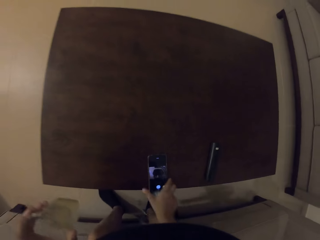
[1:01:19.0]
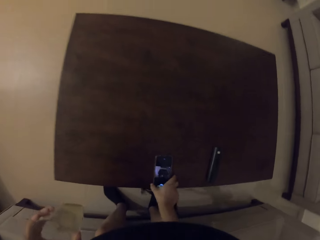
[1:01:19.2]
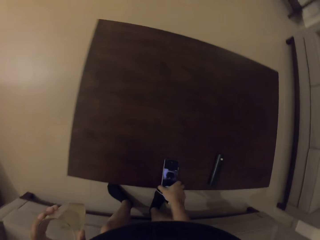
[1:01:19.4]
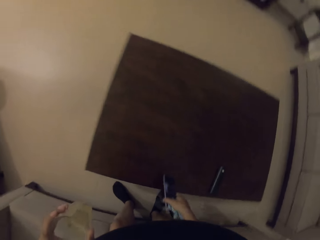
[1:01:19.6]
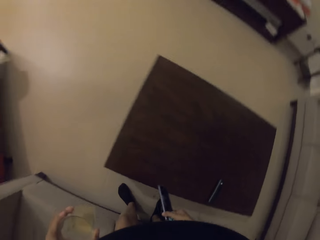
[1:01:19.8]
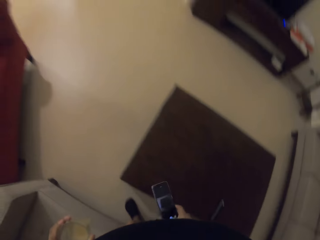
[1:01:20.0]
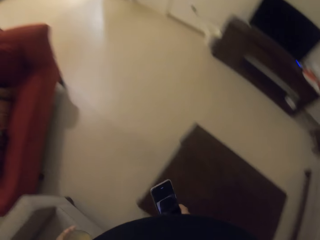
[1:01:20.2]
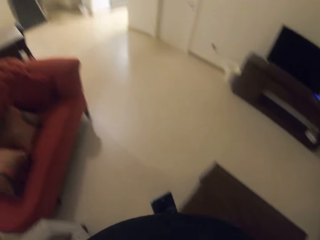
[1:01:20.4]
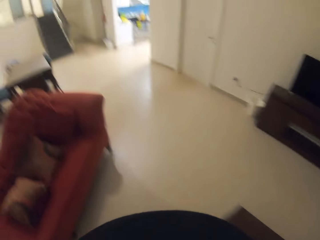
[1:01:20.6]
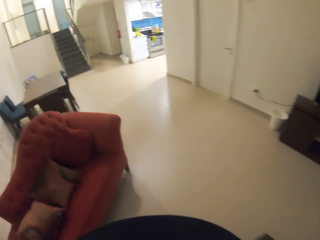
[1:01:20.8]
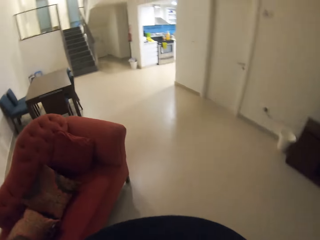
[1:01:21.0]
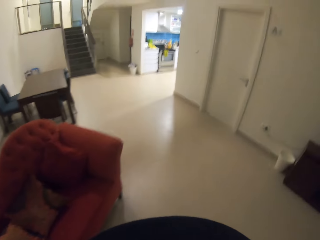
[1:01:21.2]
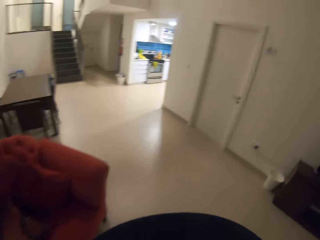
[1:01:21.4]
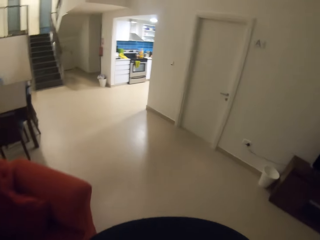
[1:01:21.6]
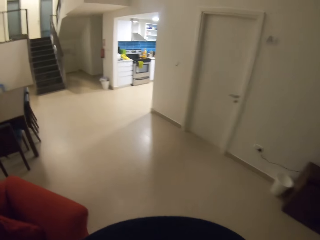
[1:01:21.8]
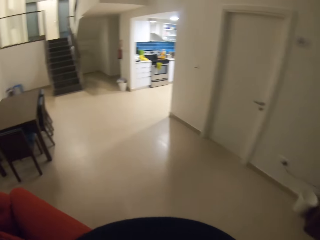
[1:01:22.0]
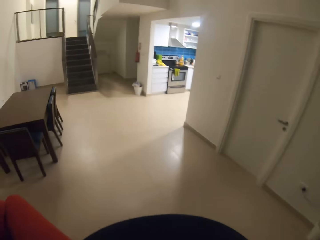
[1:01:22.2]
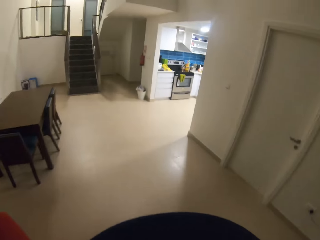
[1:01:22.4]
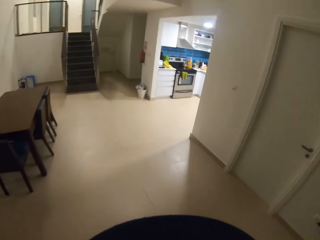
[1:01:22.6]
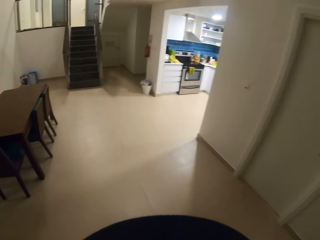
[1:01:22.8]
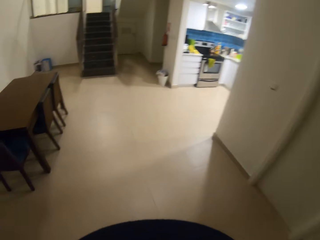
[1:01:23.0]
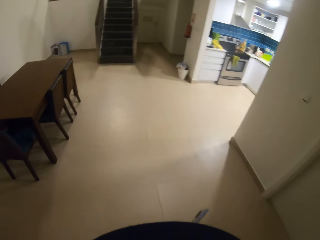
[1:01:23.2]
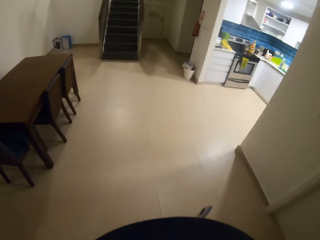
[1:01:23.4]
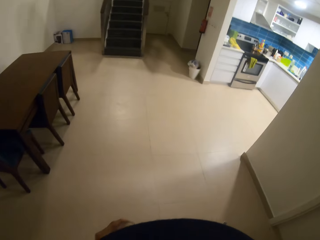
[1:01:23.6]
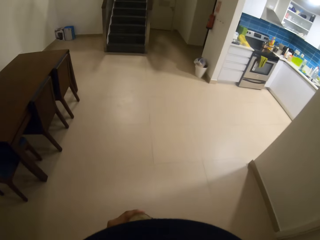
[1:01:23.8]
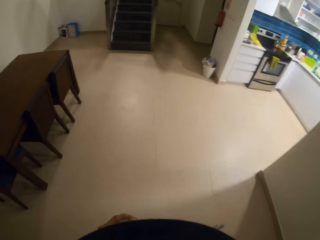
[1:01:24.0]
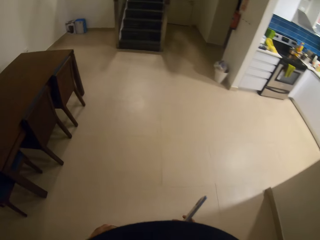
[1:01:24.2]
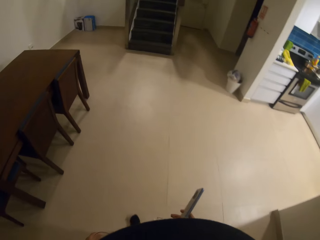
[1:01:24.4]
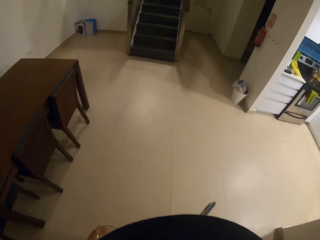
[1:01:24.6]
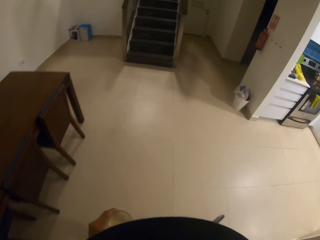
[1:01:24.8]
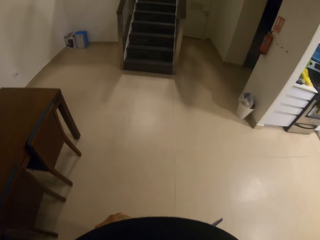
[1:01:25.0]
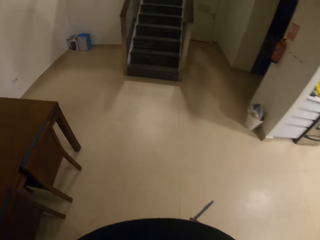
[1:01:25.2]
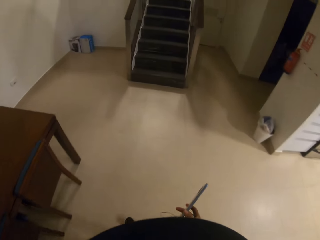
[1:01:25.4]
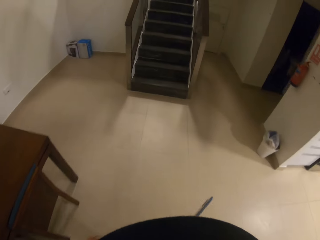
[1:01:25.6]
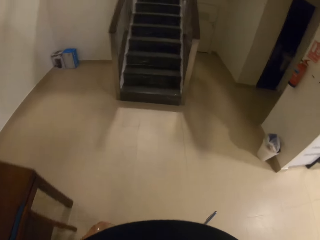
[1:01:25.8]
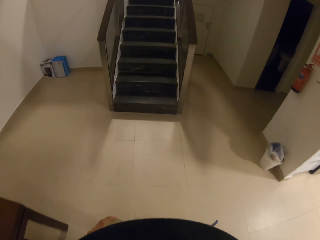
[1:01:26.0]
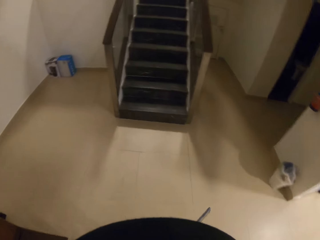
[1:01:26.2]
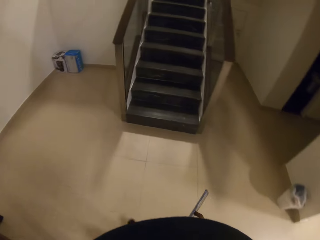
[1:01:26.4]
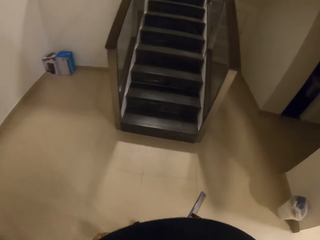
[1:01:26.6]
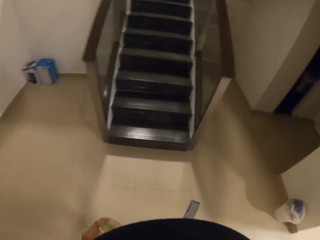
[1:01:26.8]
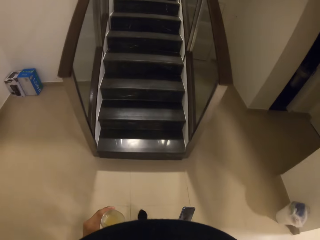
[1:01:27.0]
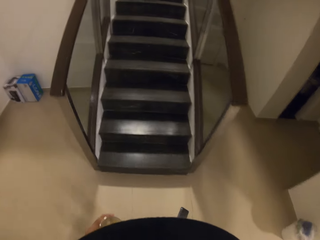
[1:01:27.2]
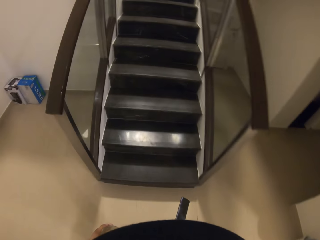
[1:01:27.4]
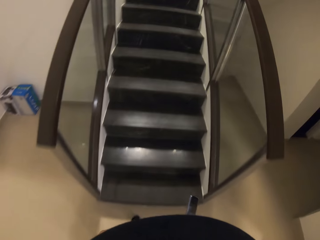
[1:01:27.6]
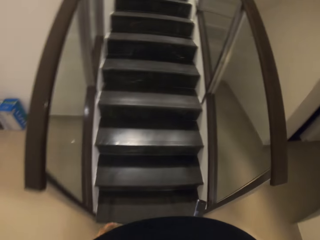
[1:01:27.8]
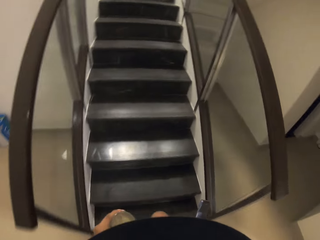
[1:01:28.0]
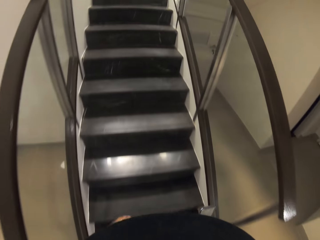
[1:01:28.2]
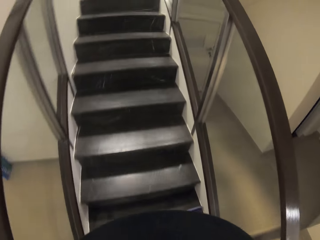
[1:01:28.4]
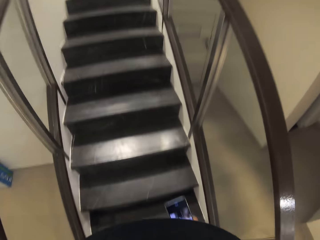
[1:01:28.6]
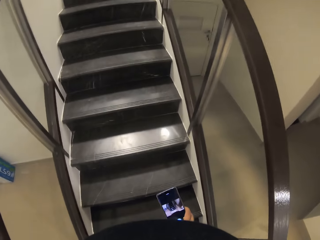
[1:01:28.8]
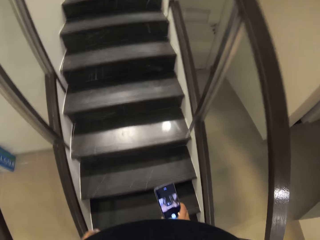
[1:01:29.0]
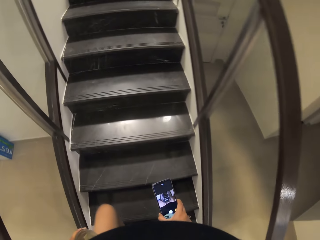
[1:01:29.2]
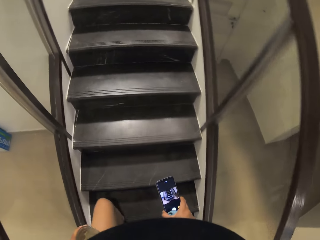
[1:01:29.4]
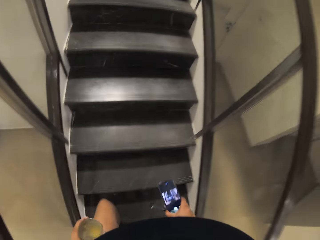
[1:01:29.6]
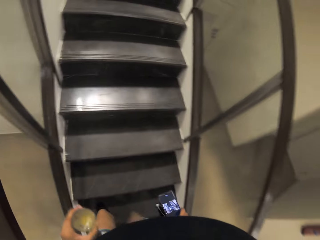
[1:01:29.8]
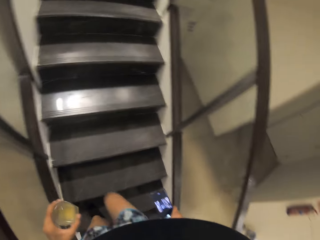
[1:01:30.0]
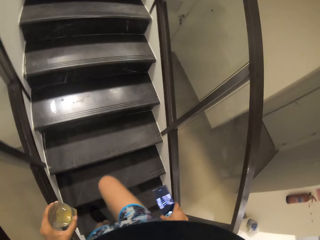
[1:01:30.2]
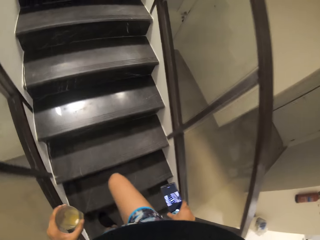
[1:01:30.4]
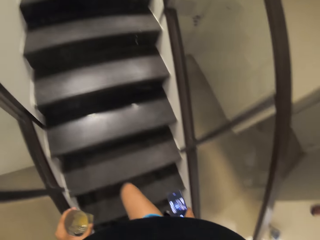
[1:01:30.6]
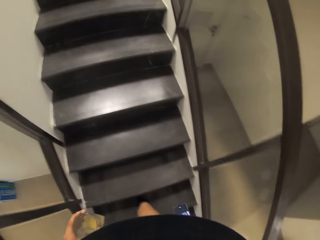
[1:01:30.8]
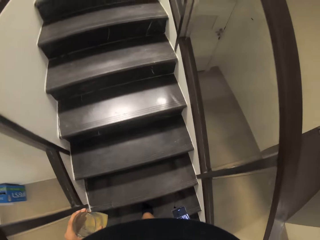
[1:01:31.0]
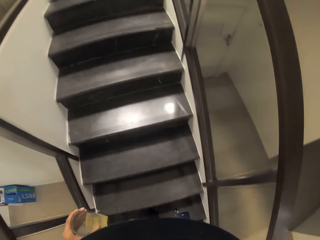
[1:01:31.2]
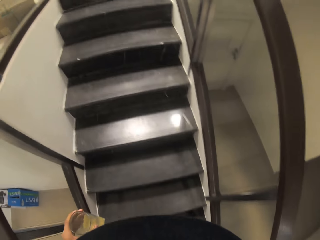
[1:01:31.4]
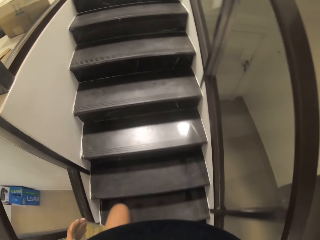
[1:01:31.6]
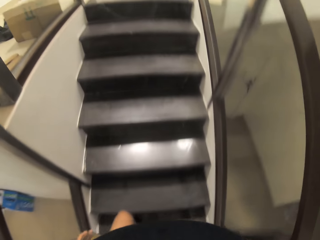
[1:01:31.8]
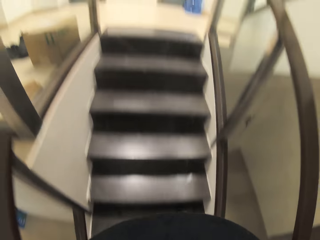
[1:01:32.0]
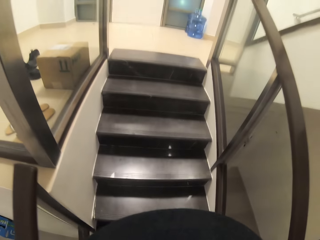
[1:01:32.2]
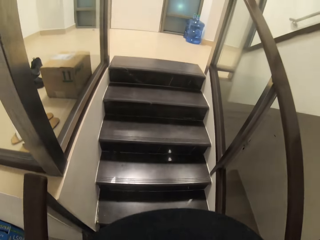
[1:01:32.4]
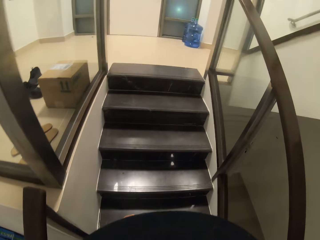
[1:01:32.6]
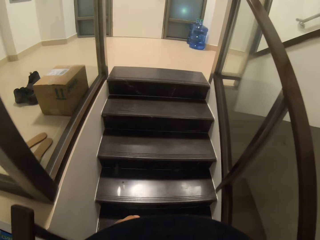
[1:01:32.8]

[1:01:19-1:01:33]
The camera wearer stands. They pick up the mobile phone from a table with the right hand. They walk forward in the house. They walk upstairs. They stare at the mobile phone.

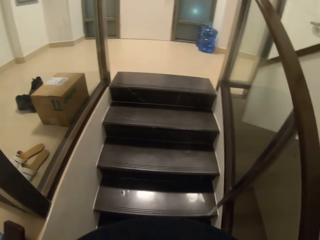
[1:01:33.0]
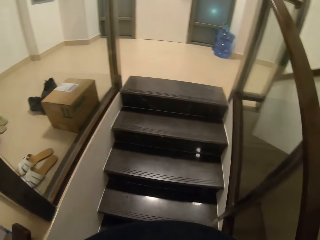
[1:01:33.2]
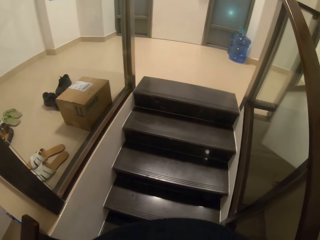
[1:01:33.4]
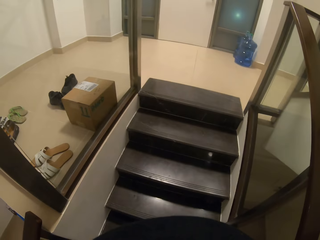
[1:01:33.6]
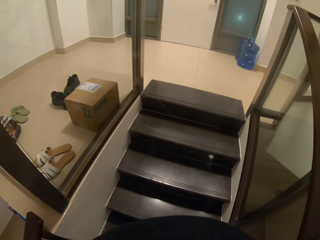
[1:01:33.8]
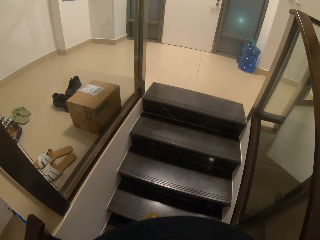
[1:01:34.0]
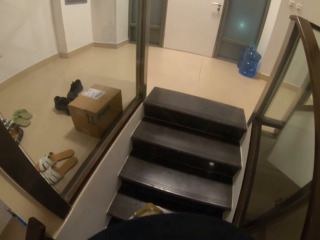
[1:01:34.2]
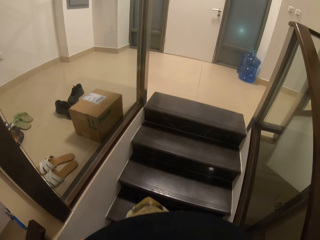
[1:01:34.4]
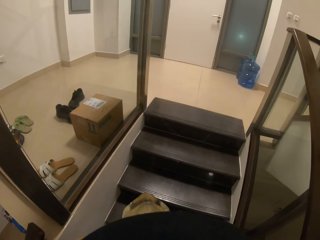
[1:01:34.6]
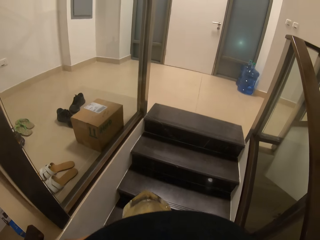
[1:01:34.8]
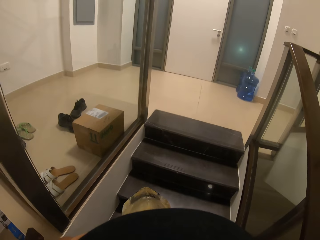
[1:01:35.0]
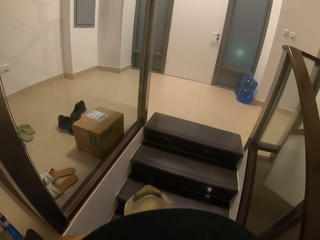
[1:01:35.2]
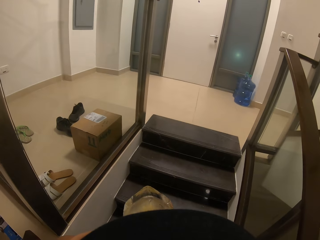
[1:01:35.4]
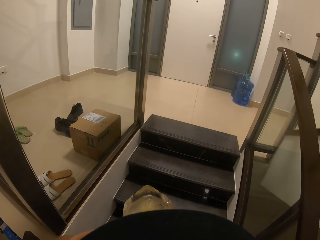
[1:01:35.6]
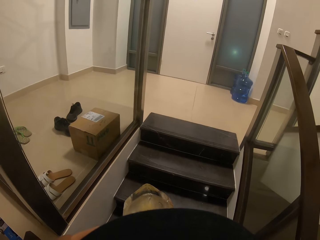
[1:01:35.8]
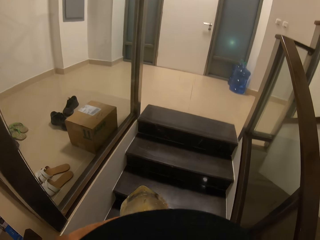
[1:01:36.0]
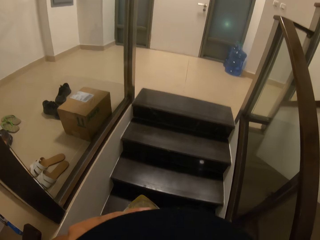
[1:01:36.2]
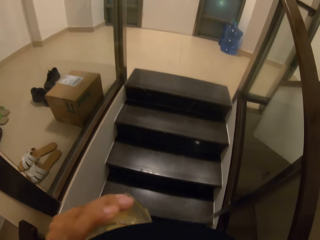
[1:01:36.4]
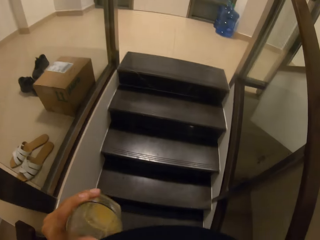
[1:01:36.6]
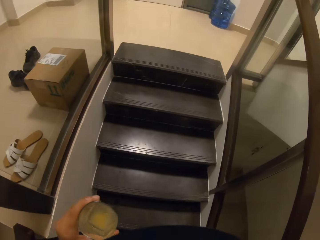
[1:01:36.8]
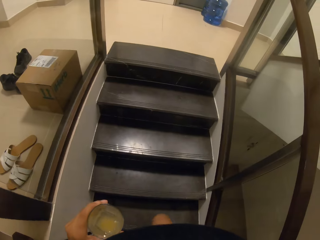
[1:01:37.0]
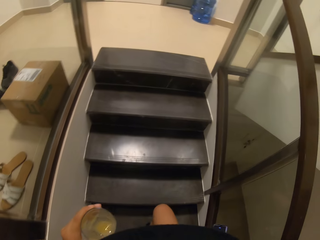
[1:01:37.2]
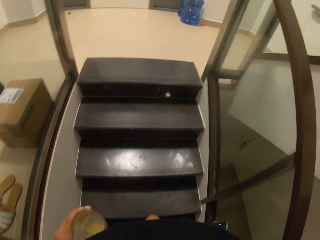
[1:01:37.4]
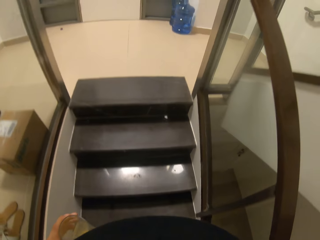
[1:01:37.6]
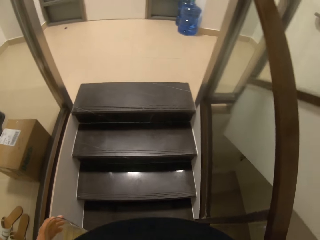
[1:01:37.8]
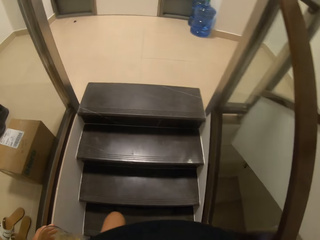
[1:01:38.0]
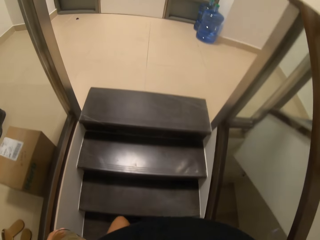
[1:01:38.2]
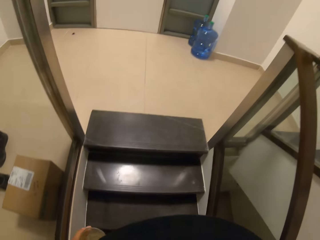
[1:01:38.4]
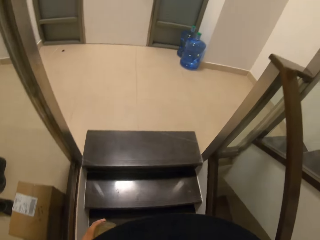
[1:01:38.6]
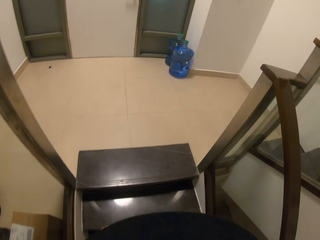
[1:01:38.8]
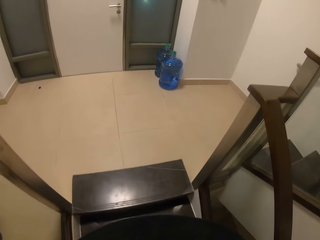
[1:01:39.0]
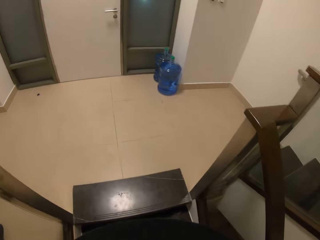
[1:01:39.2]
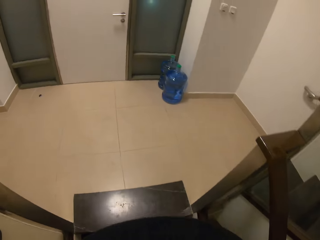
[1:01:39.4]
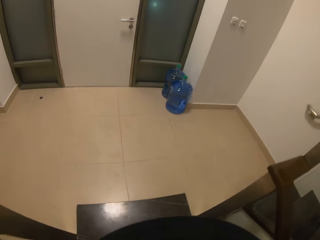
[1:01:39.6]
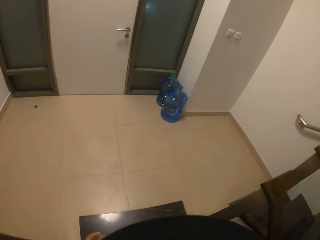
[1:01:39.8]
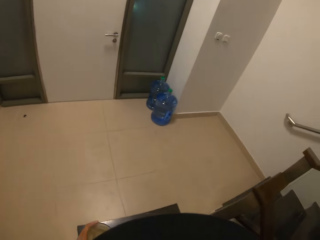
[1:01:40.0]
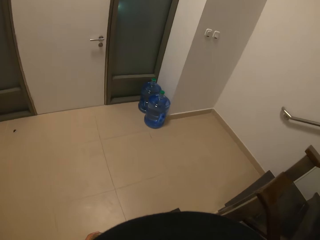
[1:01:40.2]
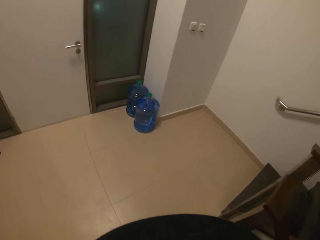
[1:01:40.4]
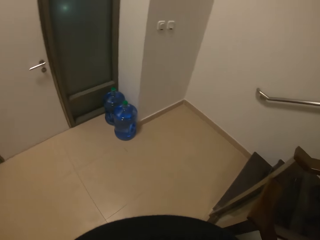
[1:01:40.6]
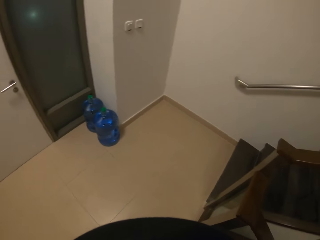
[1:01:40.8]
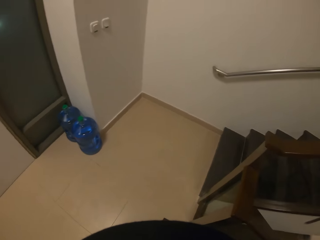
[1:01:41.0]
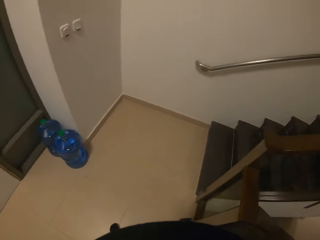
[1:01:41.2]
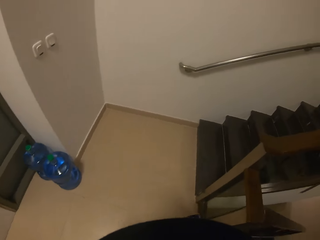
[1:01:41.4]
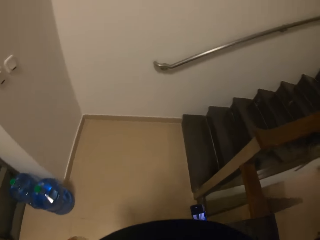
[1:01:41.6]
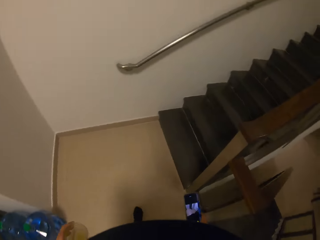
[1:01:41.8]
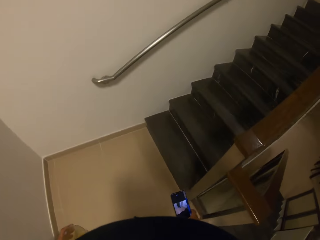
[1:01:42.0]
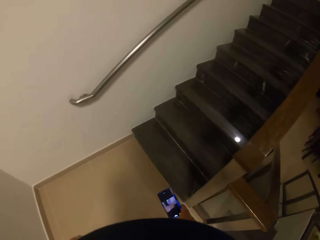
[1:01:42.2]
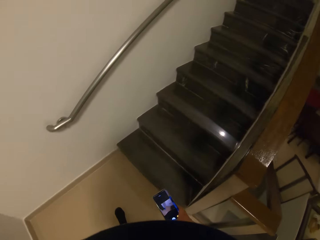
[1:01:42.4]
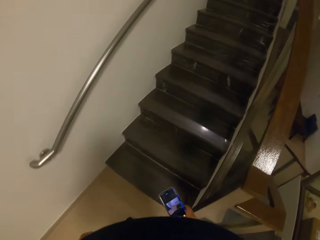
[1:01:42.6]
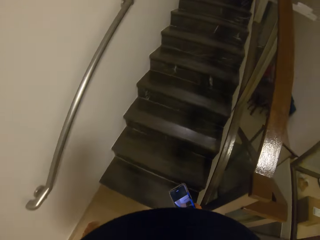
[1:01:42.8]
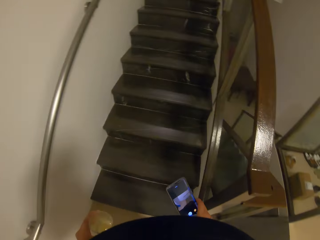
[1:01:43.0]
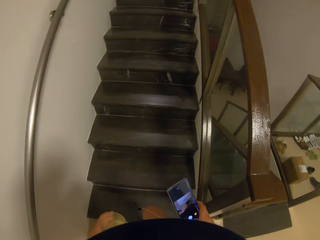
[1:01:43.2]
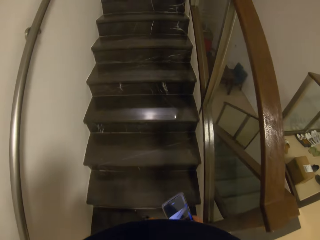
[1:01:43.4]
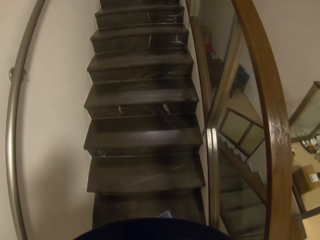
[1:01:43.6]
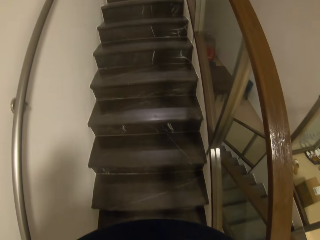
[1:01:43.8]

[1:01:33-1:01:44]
The camera wearer drinks the lemonade from the glass. They climb the stairs. They walk to the right. They look at the phone.
